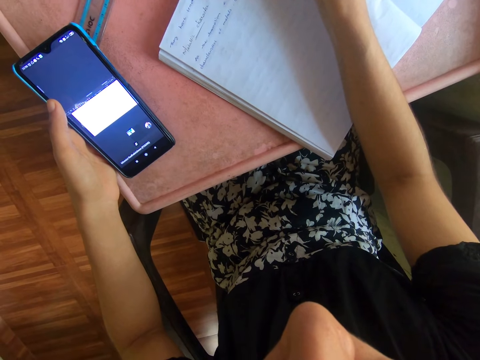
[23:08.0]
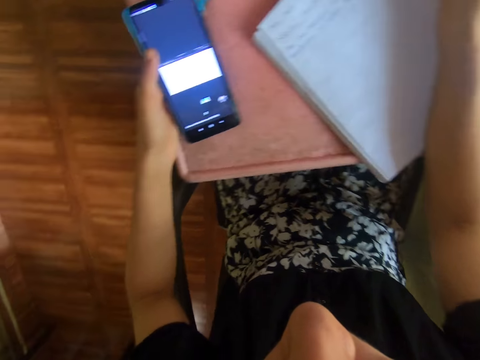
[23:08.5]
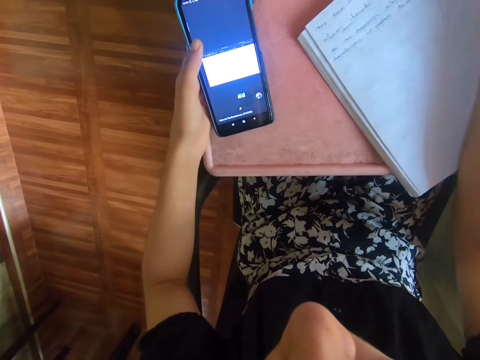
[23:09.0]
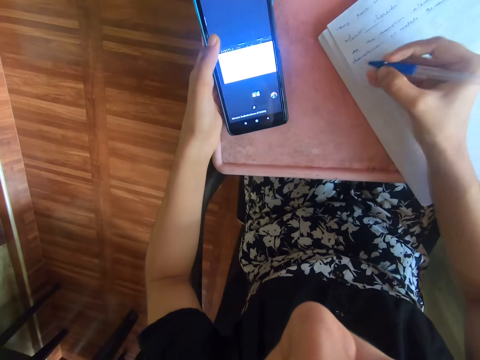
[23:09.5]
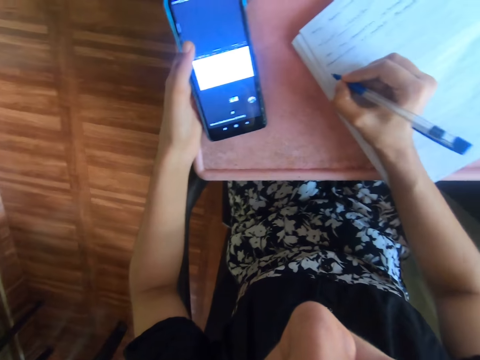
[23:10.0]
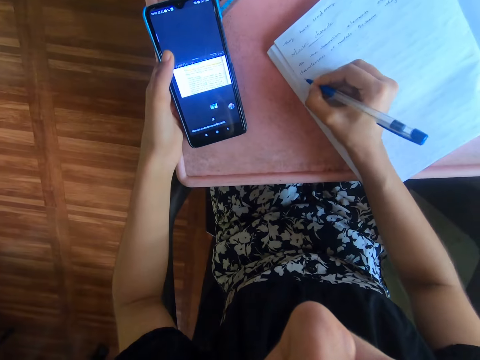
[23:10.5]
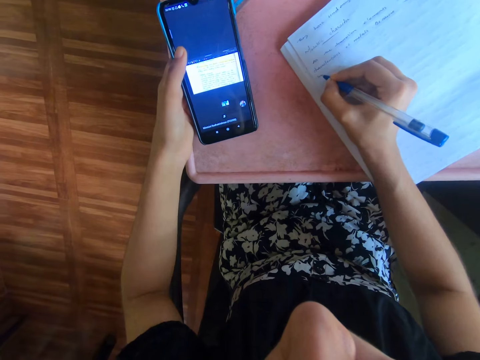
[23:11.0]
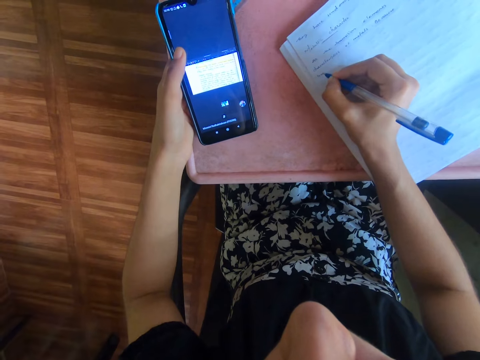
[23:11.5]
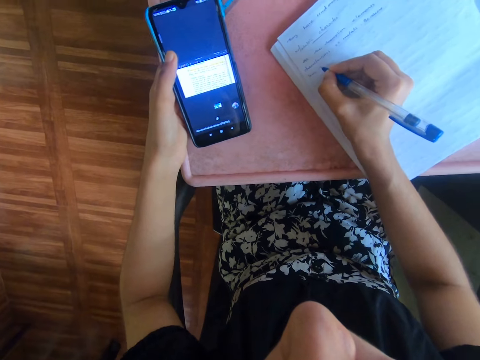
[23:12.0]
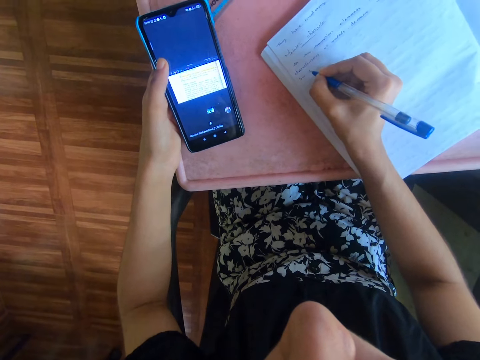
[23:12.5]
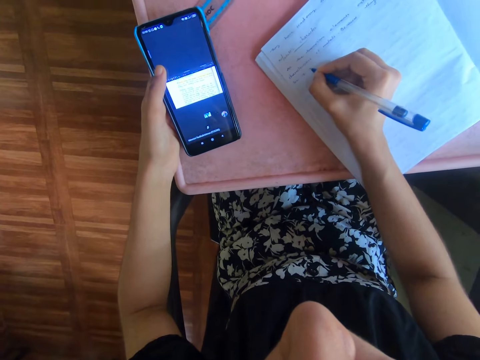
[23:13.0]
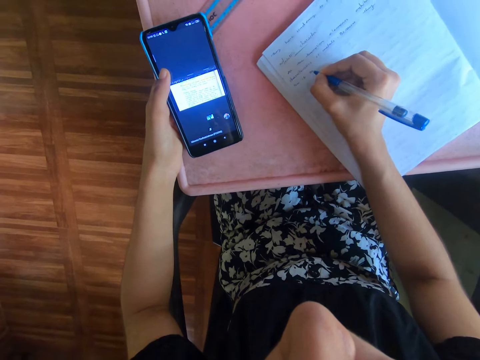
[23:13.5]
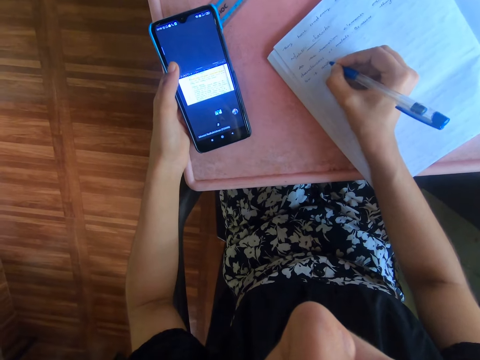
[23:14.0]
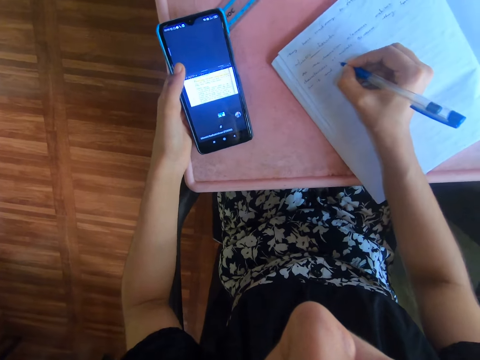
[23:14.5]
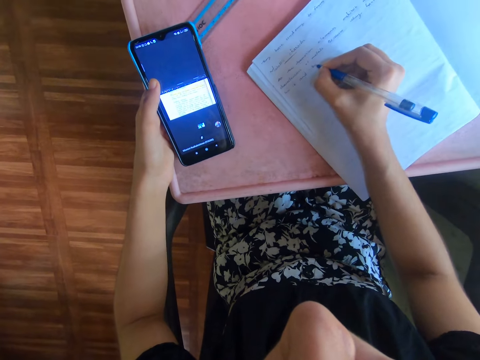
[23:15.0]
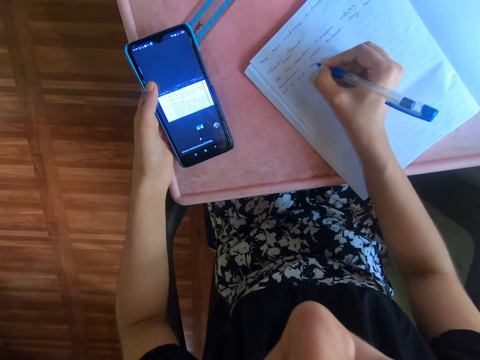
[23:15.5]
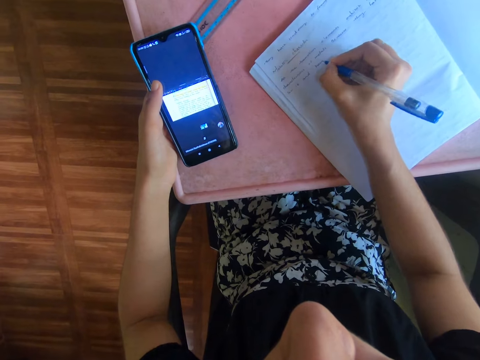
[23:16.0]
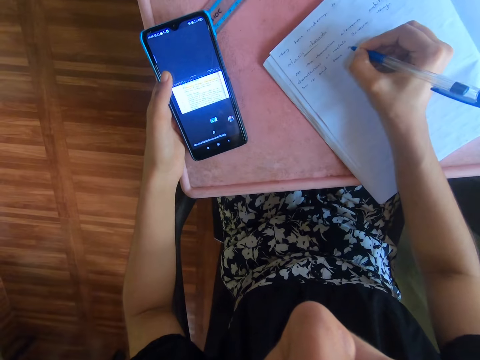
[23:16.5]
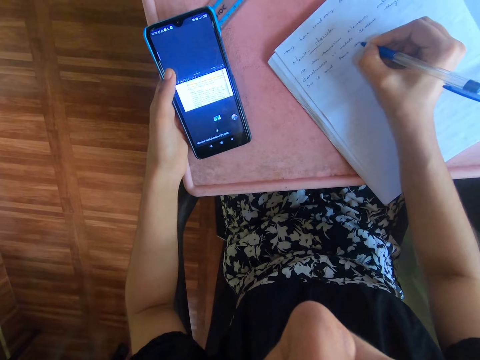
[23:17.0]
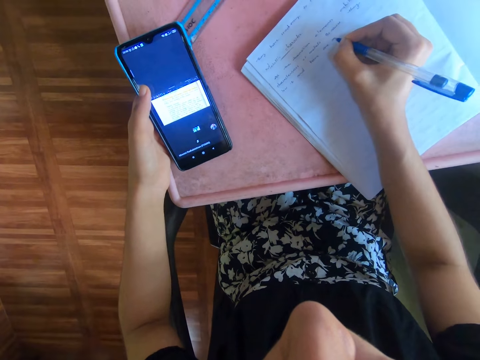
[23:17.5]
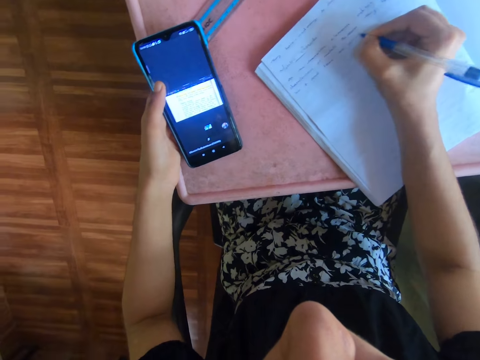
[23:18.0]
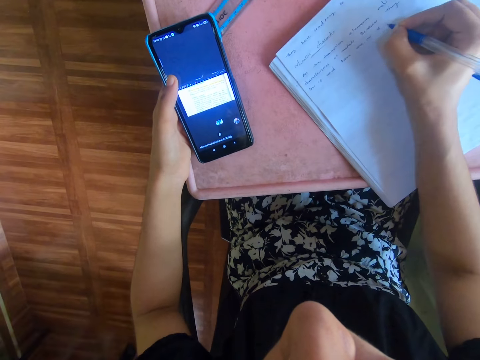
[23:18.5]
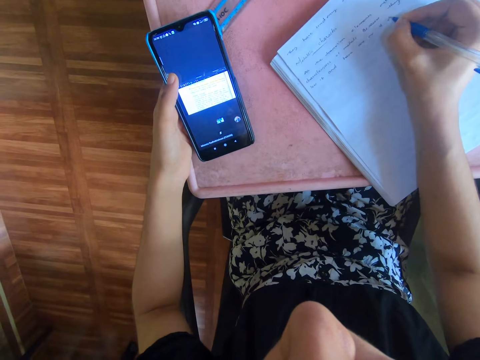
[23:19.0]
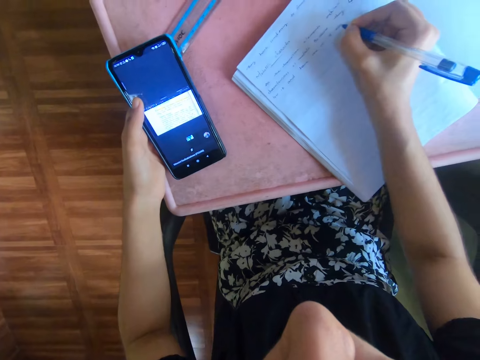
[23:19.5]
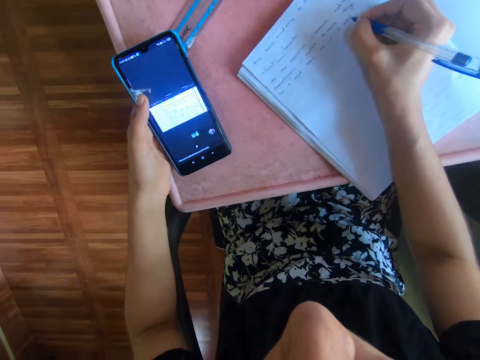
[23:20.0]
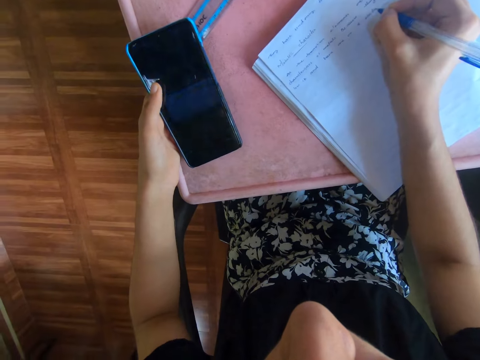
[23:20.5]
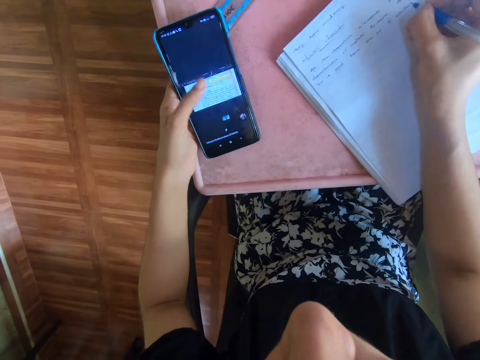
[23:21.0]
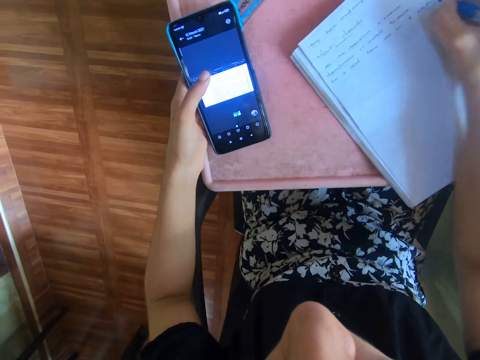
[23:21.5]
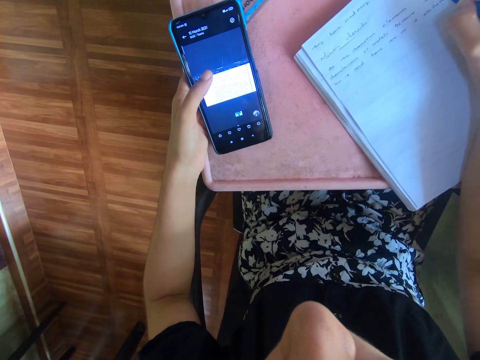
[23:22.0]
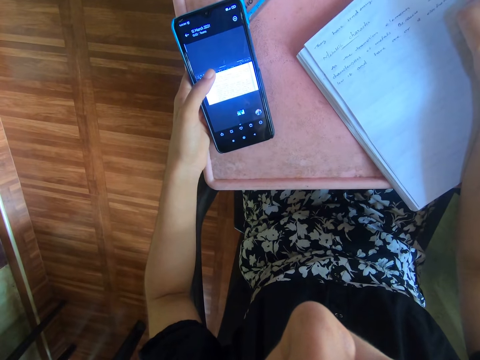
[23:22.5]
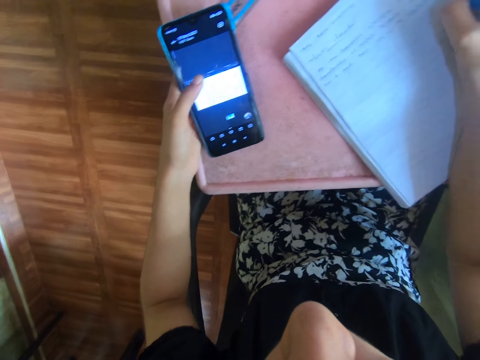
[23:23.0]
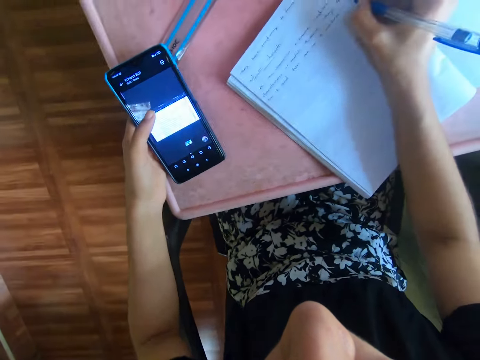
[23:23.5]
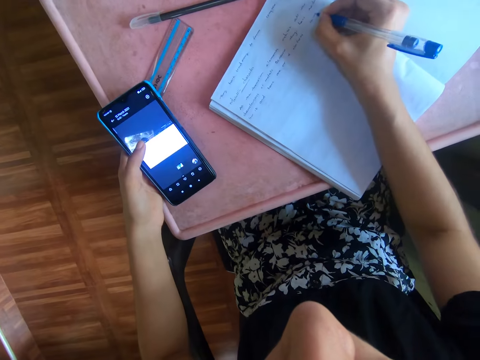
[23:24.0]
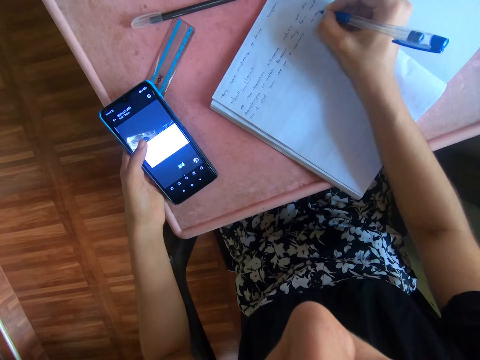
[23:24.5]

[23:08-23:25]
The camera wearer writes on a book with a pen. She presses the phone. She operates the phone with her left hand. She writes on the book with the pen.

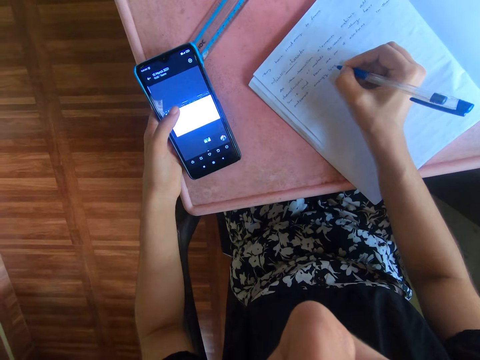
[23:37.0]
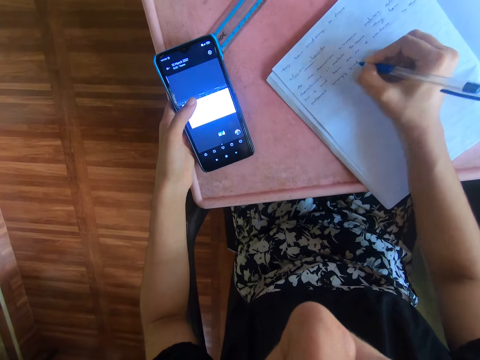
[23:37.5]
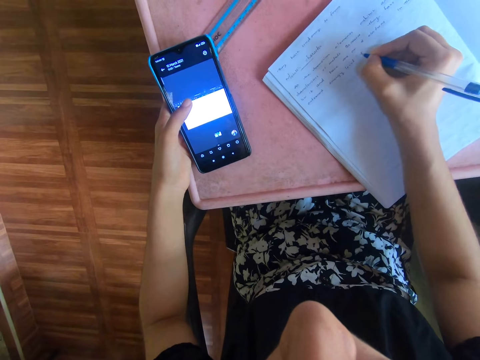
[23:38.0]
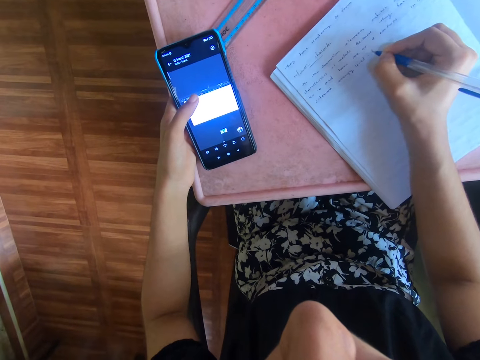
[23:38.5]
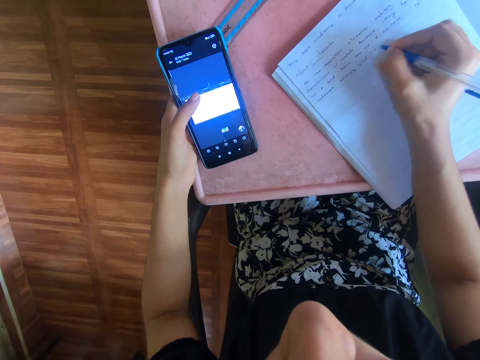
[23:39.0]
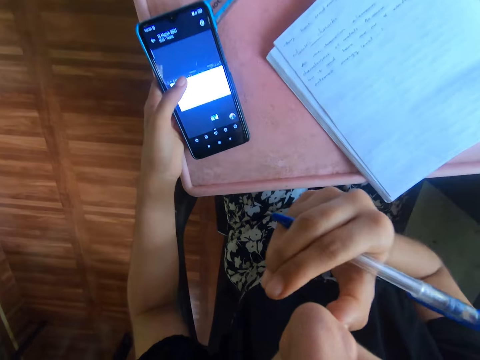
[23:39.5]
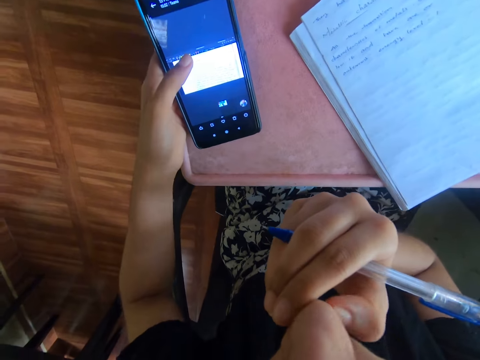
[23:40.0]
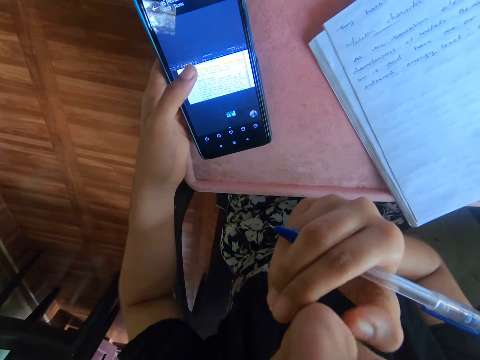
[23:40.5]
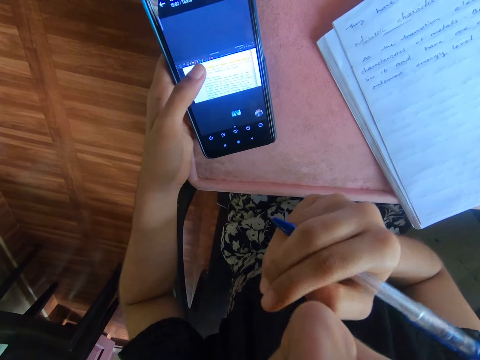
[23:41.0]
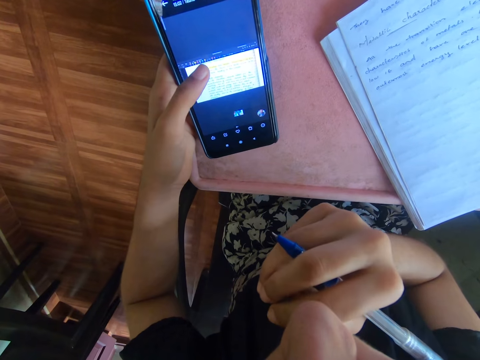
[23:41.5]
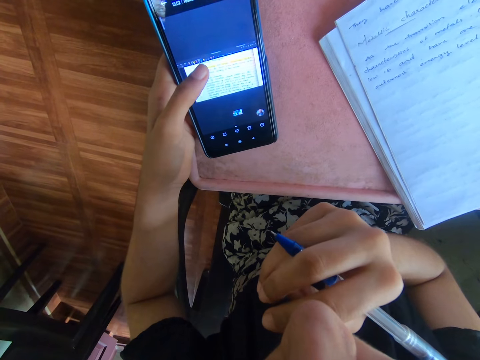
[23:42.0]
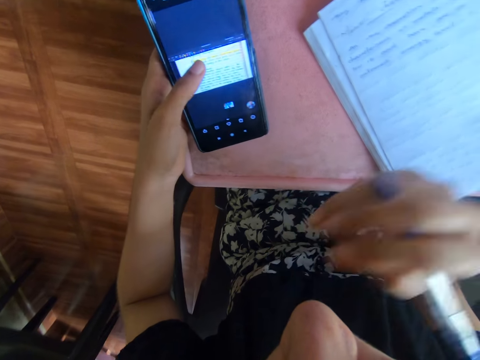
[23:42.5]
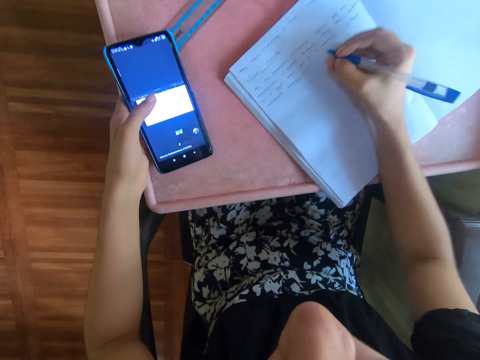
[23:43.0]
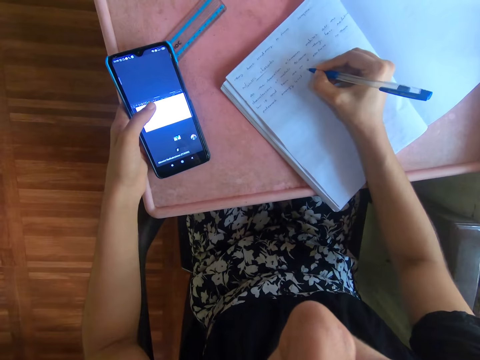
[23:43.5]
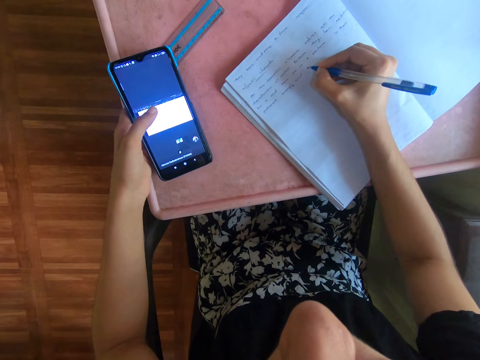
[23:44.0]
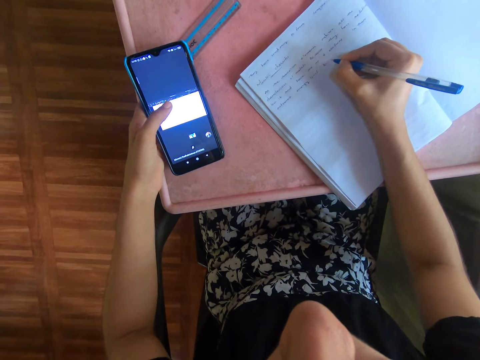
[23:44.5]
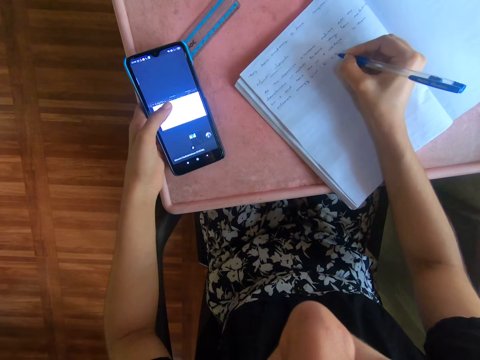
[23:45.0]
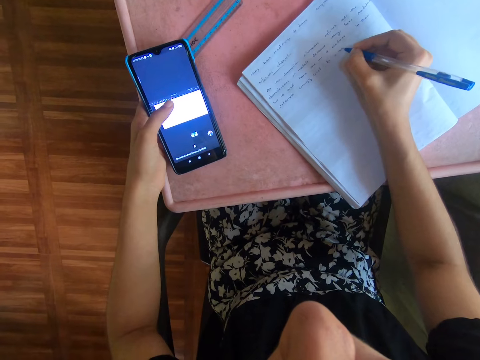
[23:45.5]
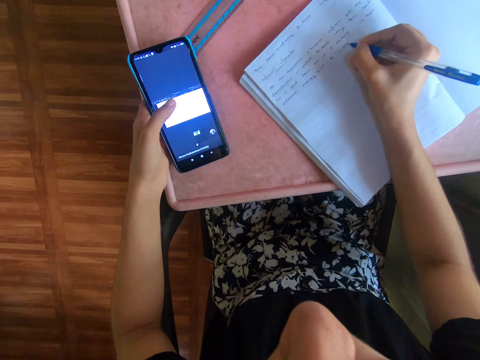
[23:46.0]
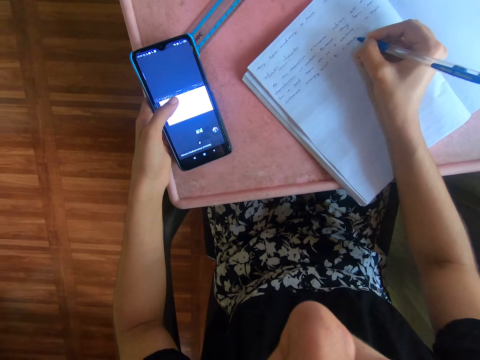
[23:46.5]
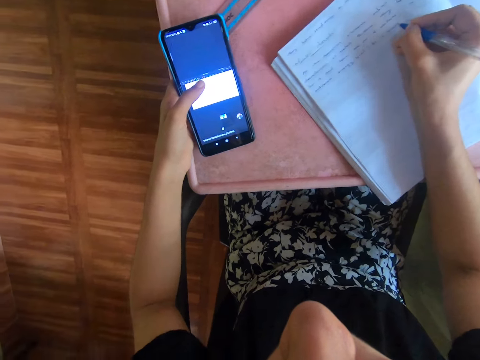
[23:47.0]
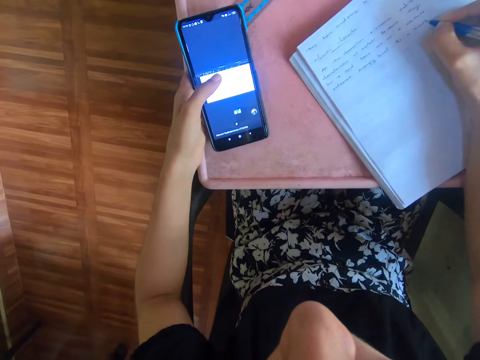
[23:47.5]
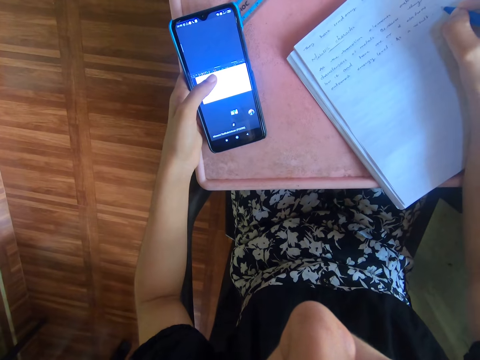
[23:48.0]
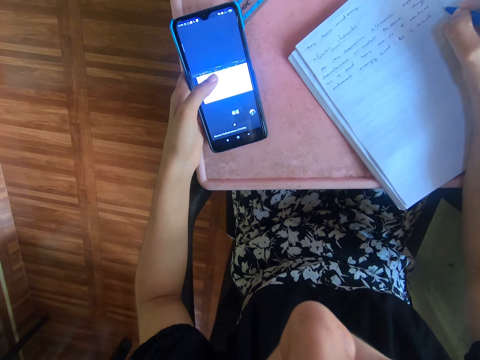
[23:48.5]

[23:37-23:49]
The camera wearer scratches her nose with her right hand. She writes in the book with the pen in her right hand.
